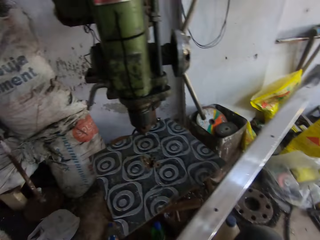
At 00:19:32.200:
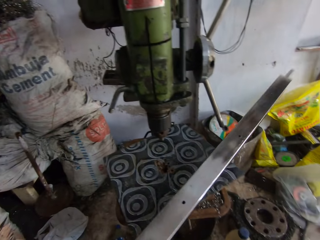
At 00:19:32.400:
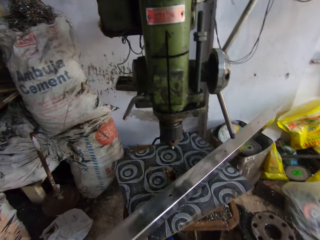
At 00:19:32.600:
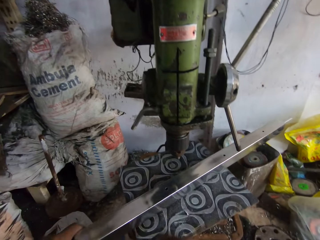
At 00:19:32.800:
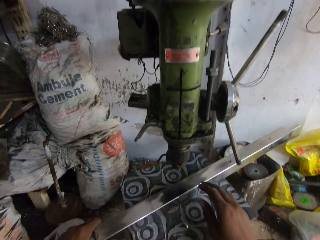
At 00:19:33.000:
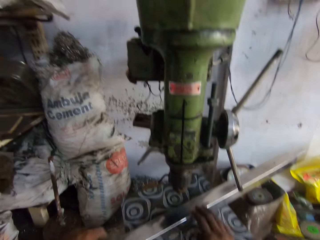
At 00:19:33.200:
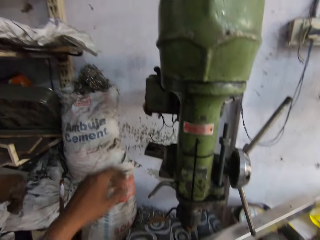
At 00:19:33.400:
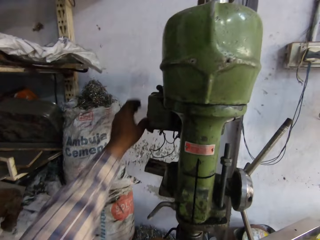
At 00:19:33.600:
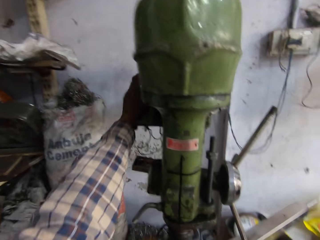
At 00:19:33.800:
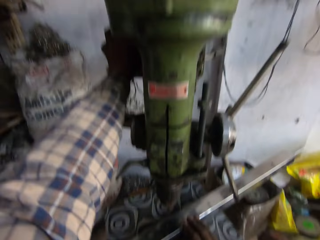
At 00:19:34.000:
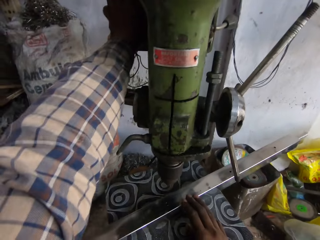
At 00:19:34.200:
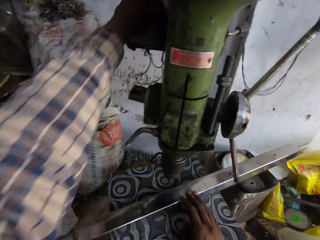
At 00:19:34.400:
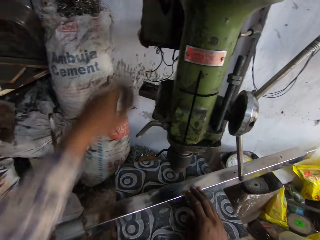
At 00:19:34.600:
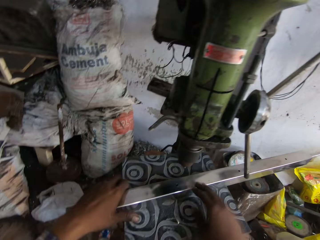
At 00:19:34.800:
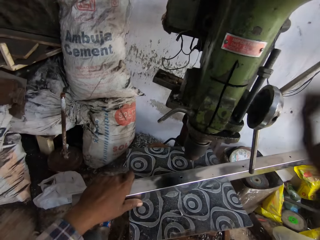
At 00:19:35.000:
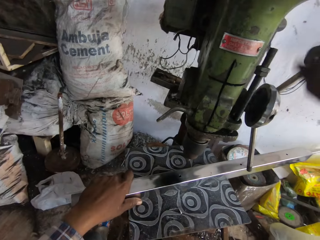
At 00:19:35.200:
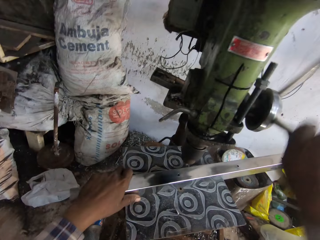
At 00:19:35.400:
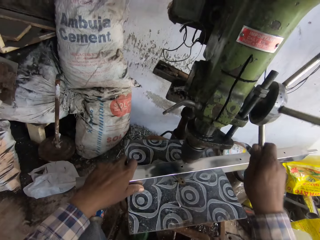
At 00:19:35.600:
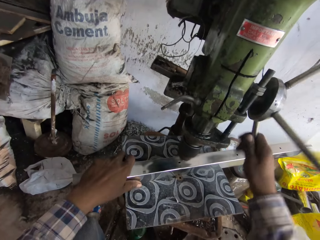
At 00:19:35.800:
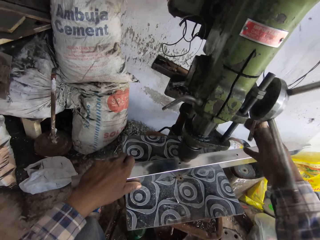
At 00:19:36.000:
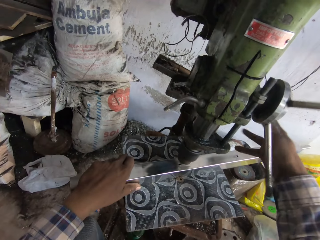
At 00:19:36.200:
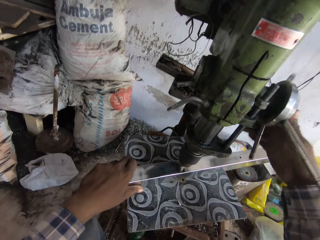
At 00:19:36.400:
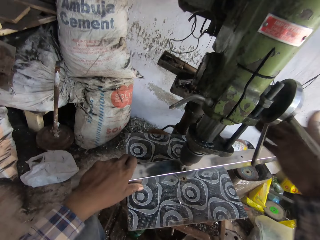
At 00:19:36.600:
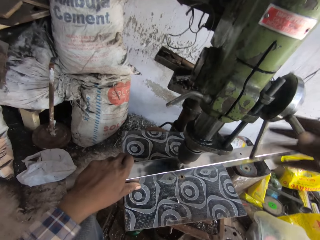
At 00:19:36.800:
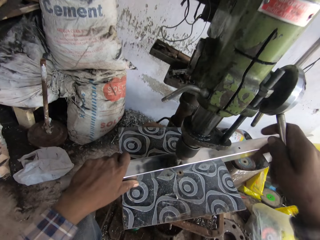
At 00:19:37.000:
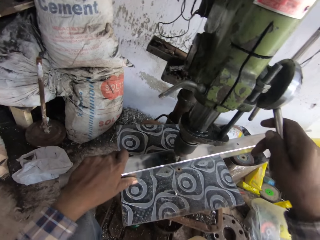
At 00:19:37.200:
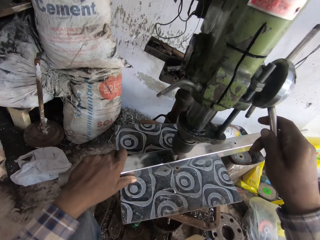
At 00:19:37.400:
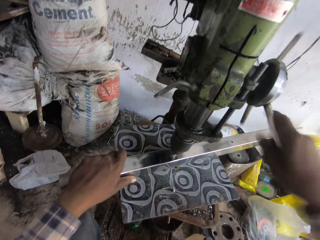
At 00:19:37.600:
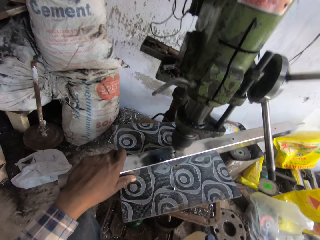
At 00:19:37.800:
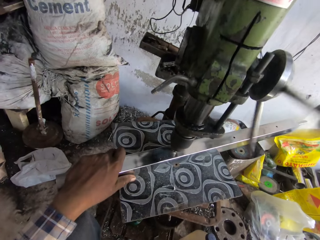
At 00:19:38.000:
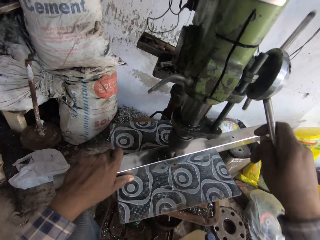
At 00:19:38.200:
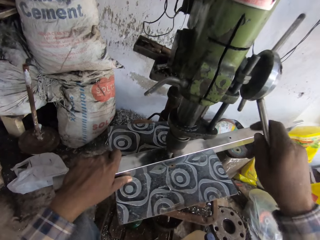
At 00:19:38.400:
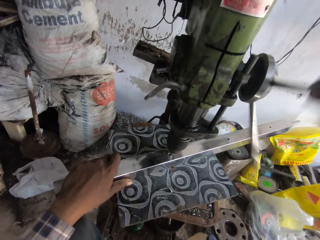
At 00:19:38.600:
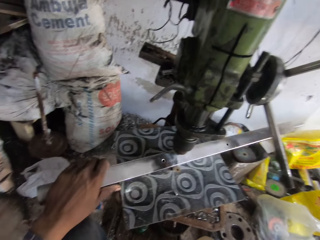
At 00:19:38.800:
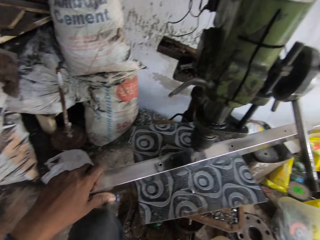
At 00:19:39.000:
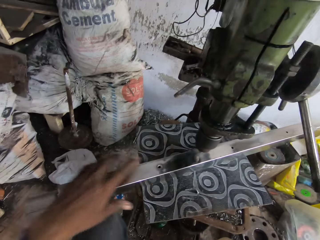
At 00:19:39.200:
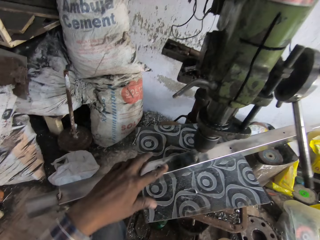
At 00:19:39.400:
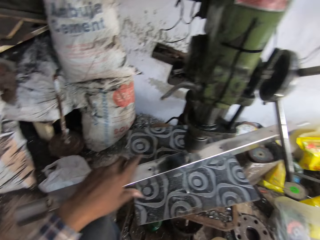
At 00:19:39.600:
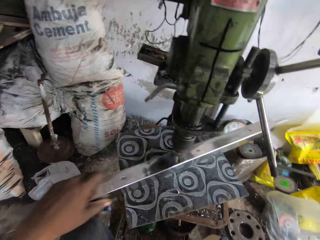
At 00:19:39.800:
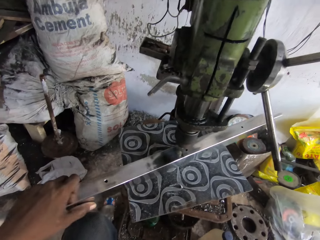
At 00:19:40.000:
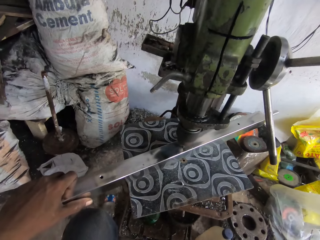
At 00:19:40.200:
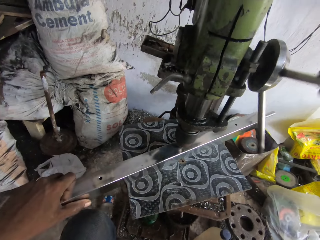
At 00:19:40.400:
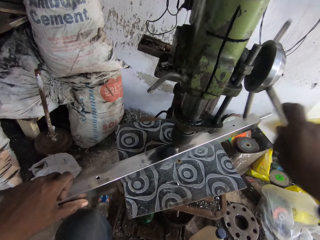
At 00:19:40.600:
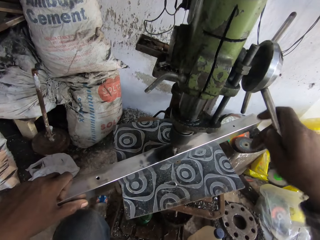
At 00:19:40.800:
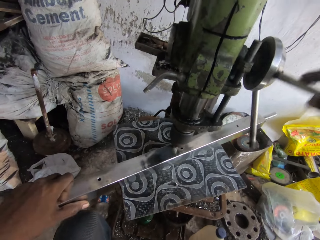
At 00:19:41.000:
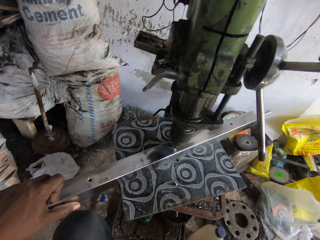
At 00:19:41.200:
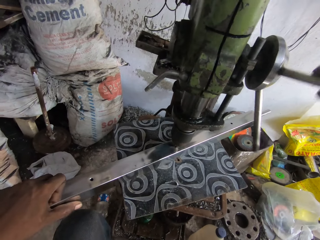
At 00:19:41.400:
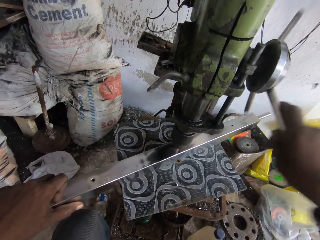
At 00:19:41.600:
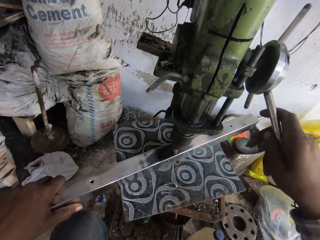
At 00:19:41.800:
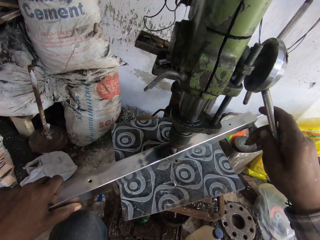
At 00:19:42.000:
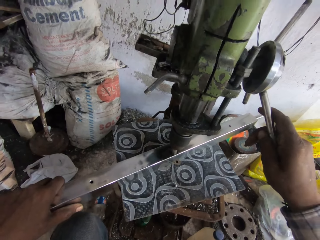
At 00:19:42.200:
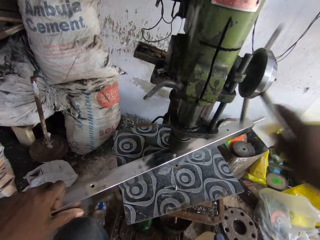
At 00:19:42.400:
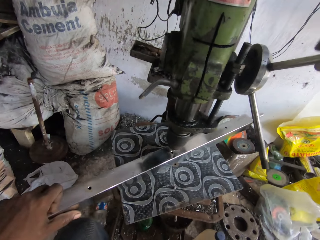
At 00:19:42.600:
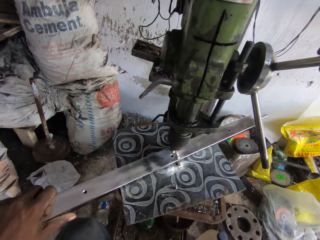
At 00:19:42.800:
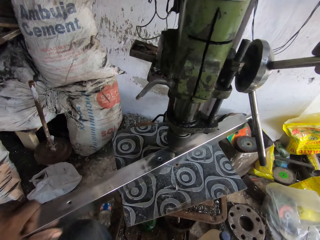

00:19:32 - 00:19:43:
The camera wearer places the metal rod on the table with his left hand. He moves his hand. He turns on the drill with his left hand. He holds the metal. He places the metal rod on the table with his left hand. He holds the wheel. He moves his hand up. He turns the quill feed on the drill with his right hand. He drills the metal holes. He moves the metal rod on the table with his left hand. He turns the quill feed on the drill with his right hand.

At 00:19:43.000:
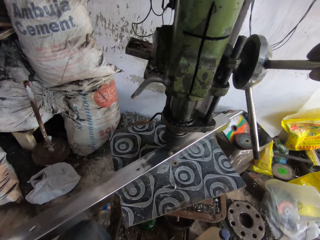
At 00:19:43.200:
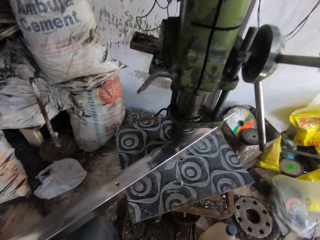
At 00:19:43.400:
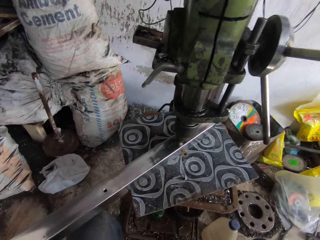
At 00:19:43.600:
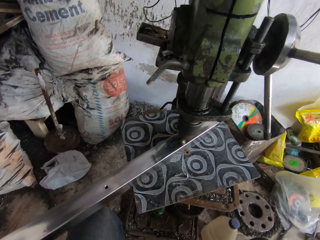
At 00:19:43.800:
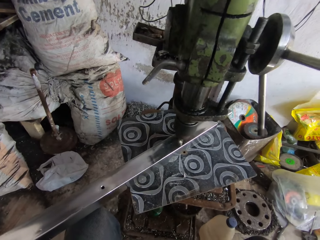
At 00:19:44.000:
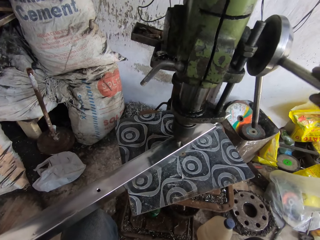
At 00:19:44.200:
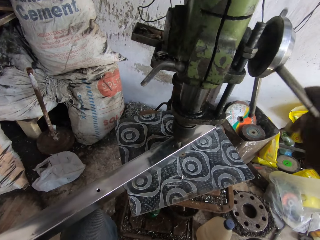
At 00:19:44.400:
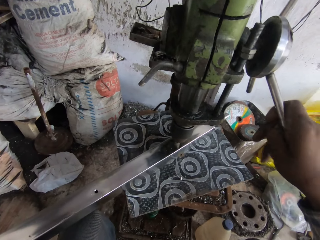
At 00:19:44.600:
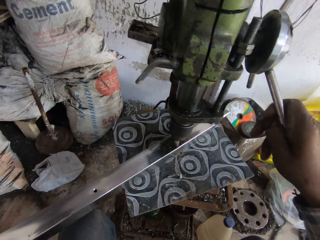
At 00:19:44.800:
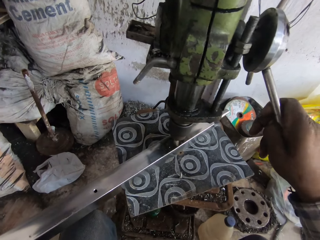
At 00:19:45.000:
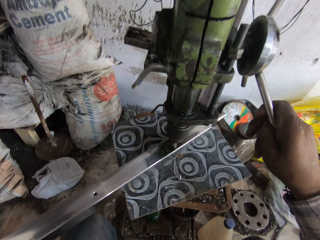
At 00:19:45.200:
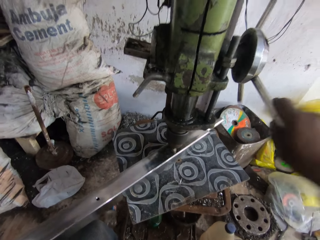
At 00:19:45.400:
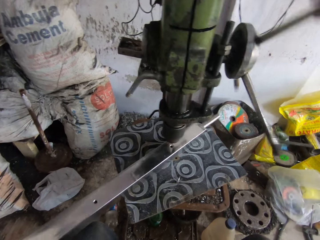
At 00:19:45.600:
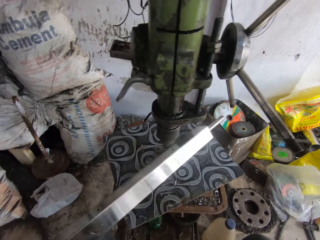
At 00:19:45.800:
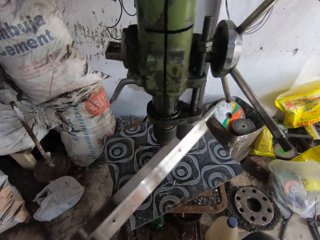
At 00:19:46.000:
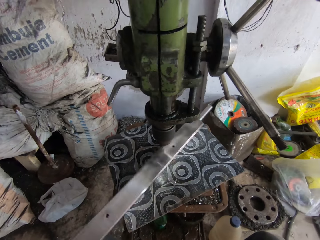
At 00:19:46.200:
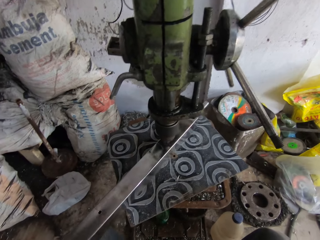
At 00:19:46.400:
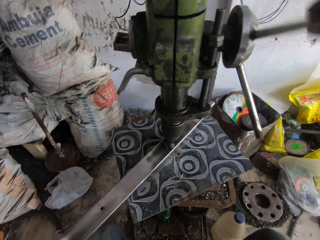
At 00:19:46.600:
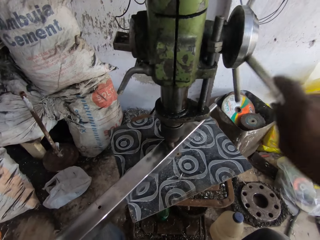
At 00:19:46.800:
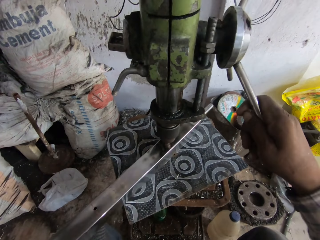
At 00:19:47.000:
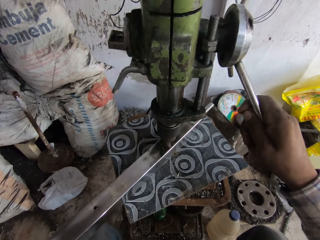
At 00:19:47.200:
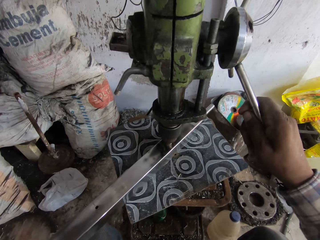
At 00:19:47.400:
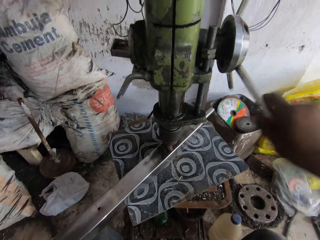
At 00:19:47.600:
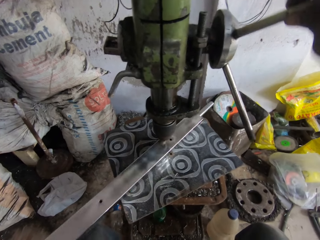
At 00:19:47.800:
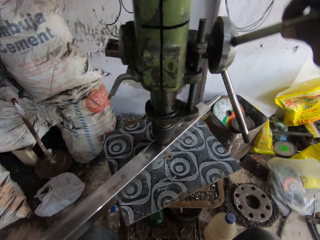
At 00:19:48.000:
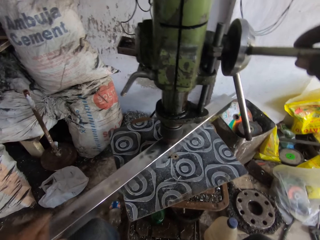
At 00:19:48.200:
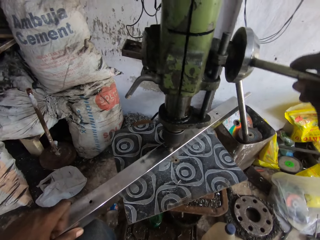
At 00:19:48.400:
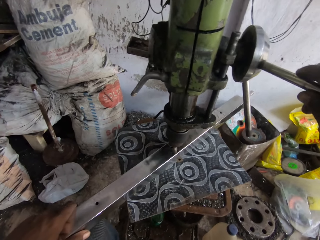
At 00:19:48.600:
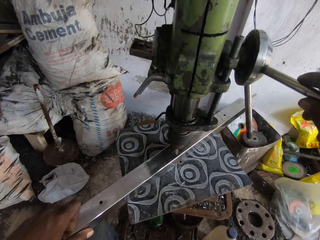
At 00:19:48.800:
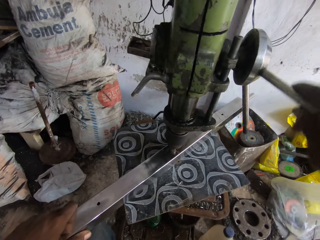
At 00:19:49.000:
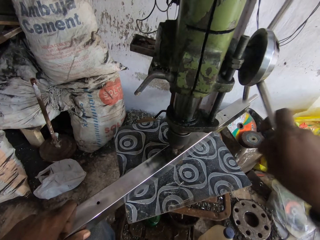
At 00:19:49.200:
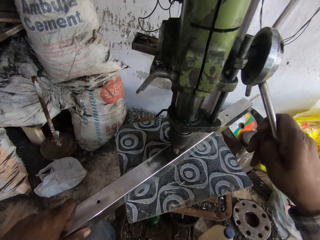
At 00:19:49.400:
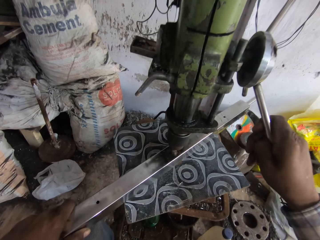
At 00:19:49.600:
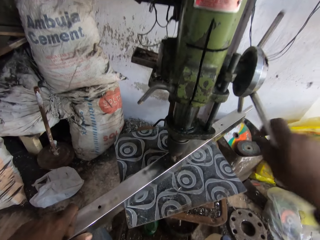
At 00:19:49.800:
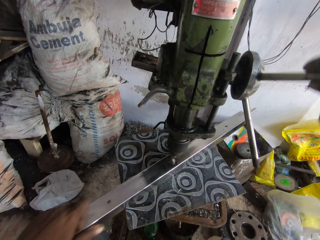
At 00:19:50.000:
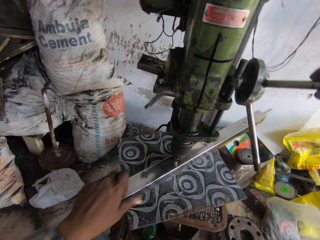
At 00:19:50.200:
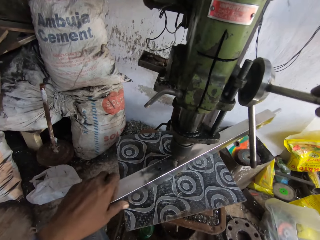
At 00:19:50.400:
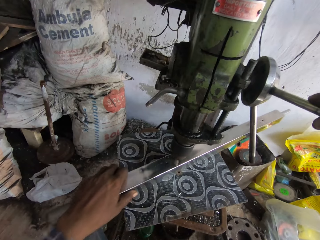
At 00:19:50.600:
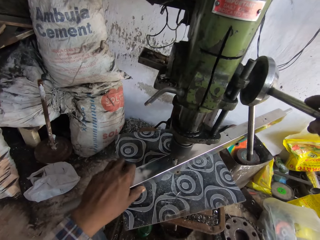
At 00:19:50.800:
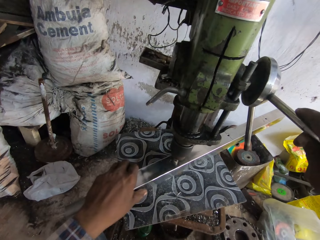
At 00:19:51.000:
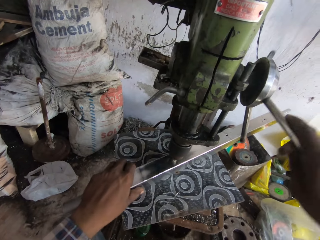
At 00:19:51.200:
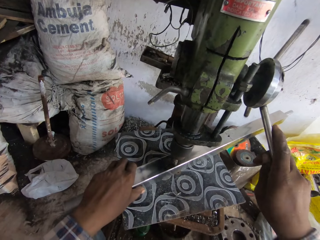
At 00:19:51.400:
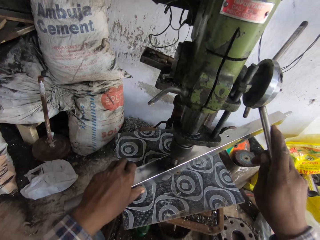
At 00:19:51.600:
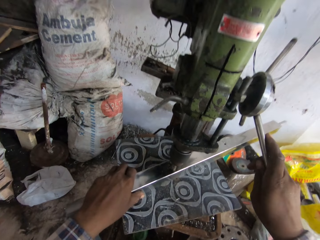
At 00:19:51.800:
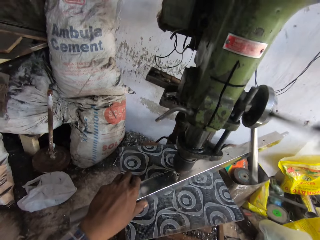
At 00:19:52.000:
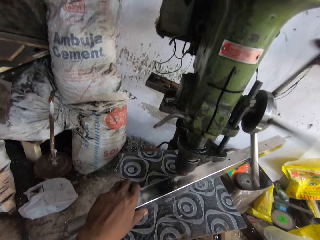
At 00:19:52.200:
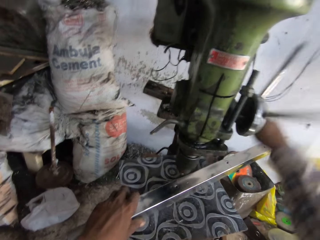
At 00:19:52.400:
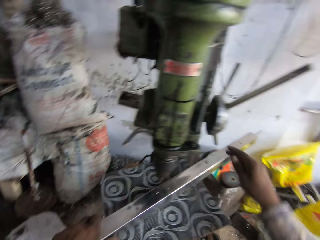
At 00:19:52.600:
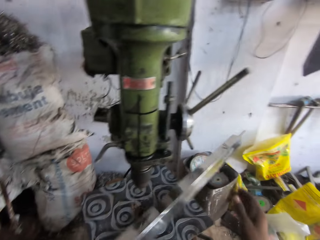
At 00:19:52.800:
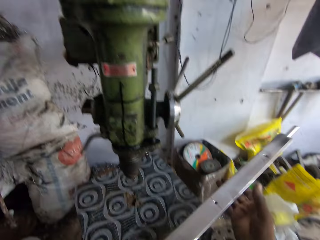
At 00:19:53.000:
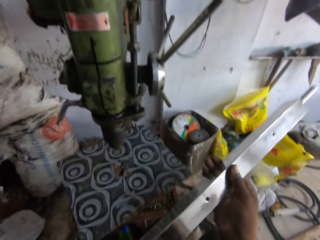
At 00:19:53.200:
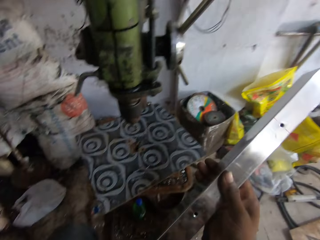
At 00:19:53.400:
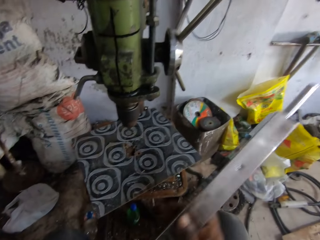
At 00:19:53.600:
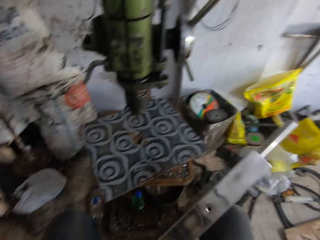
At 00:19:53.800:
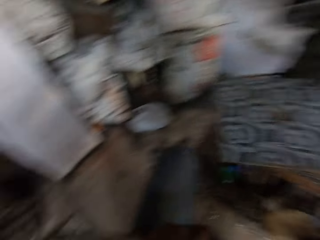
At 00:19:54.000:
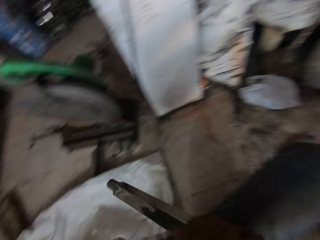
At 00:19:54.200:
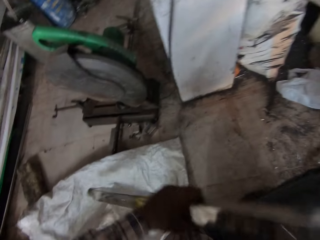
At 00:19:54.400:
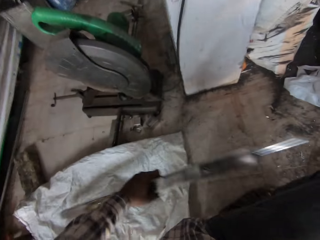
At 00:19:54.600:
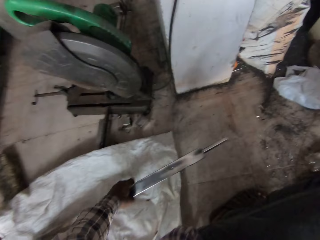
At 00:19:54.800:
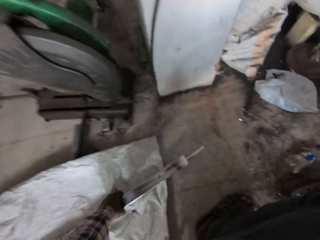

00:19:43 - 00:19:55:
The camera wearer moves the metal rod on the table with his left hand. He turns the quill feed or wheel on the drill with his right hand. He twists the metal rod on the table with his left hand. He drills the metal holes. He turns the quill feed on the drill with his right hand. He moves the metal rod on the table with his left hand. He turns the quill feed on the drill with his right hand. He moves the metal rod on the table with his left hand. He turns the quill feed on the drill with his right hand. He picks up the metal rod from the table with his left hand. He moves his hand from the wheel. He holds the metal rod with both hands. He touches the metal. He moves the metal down.
